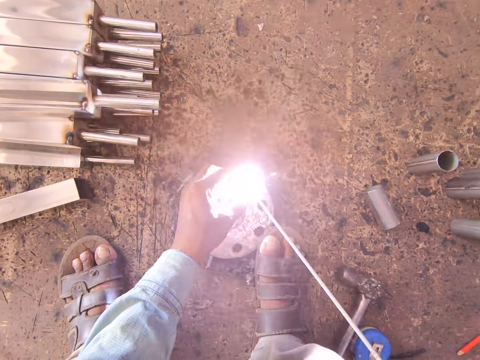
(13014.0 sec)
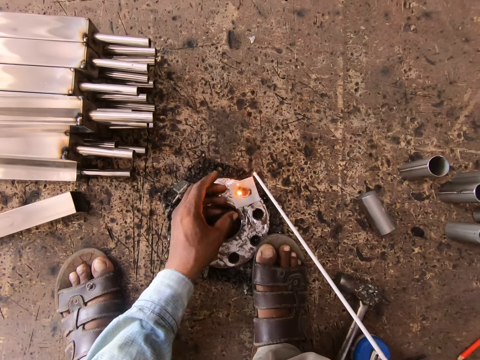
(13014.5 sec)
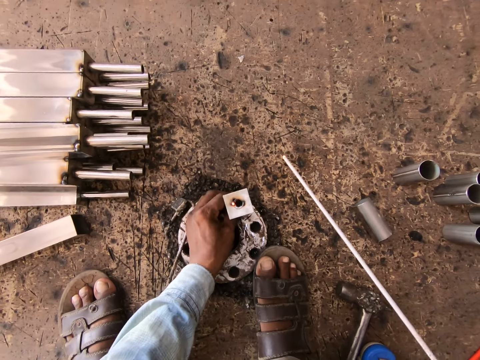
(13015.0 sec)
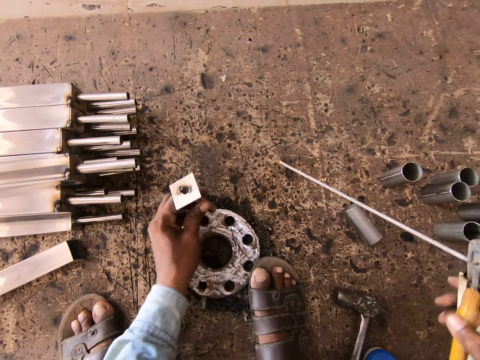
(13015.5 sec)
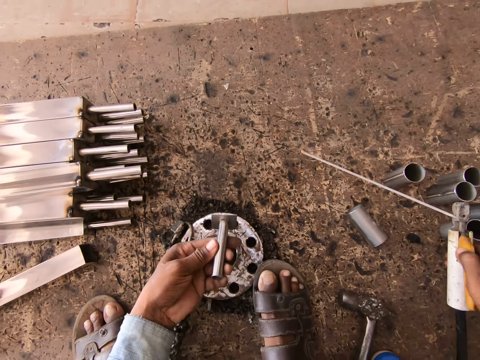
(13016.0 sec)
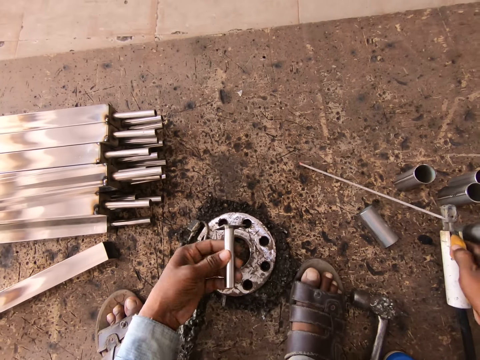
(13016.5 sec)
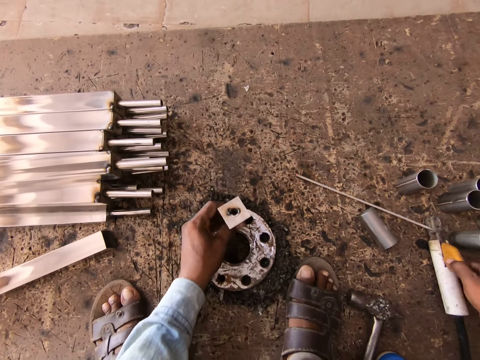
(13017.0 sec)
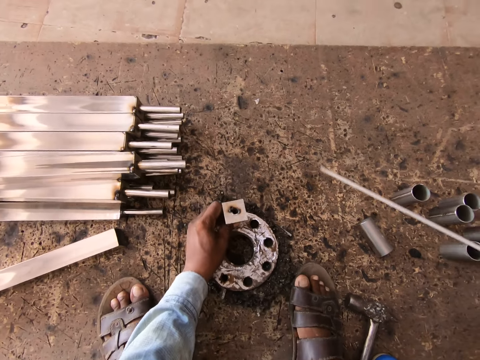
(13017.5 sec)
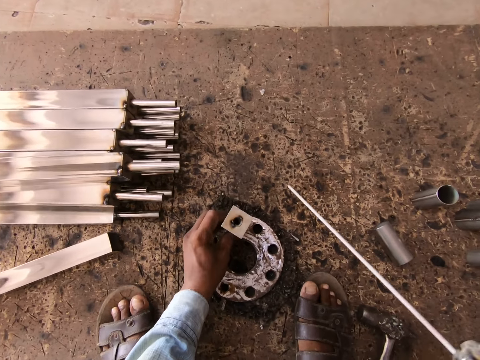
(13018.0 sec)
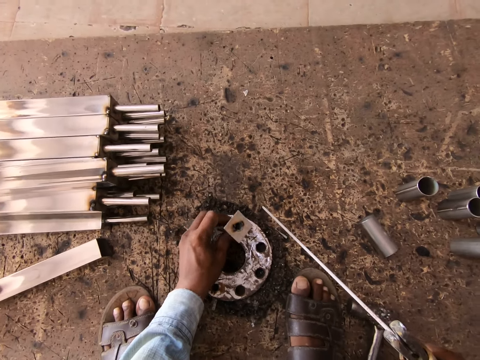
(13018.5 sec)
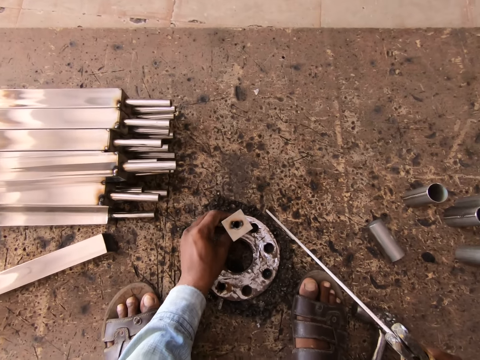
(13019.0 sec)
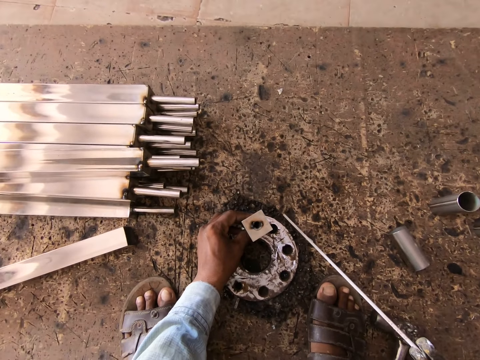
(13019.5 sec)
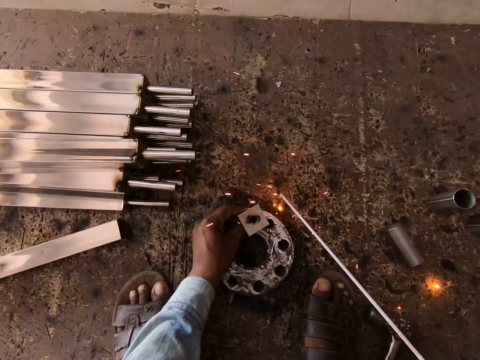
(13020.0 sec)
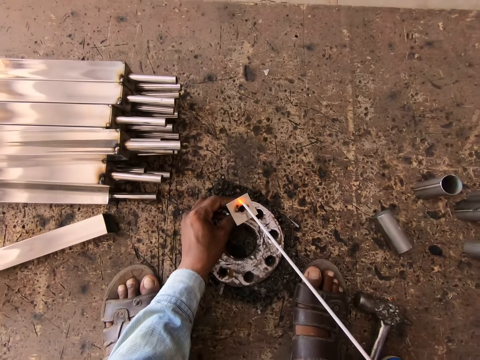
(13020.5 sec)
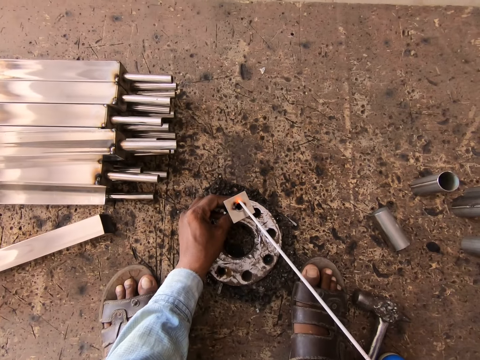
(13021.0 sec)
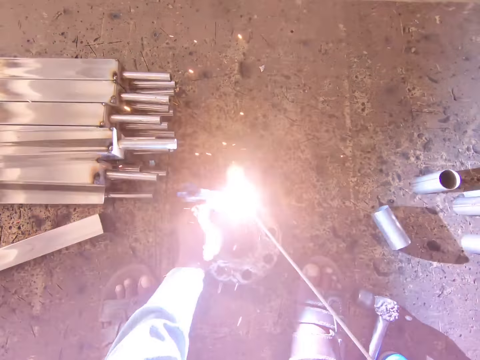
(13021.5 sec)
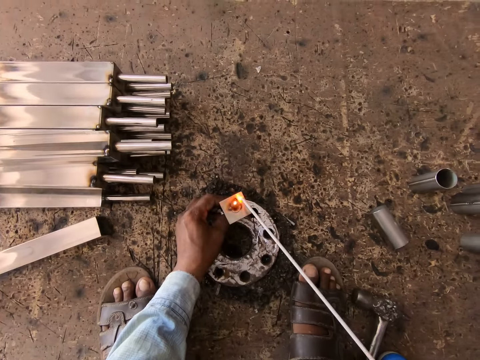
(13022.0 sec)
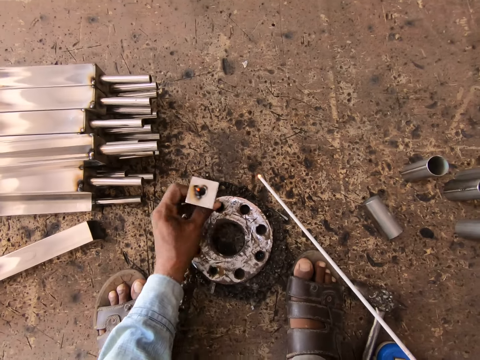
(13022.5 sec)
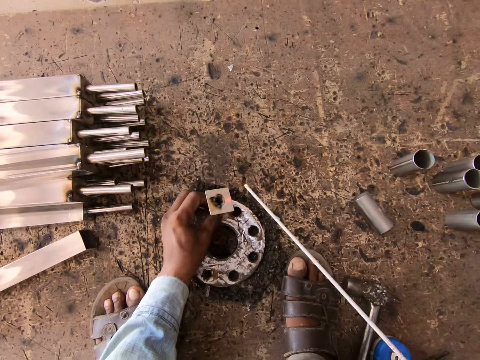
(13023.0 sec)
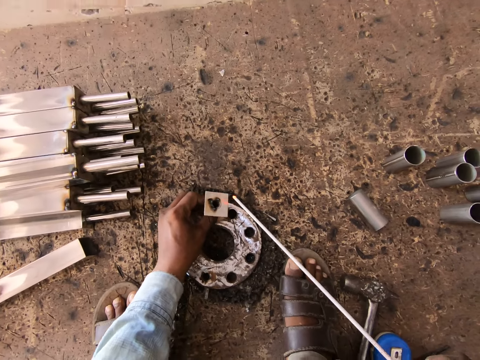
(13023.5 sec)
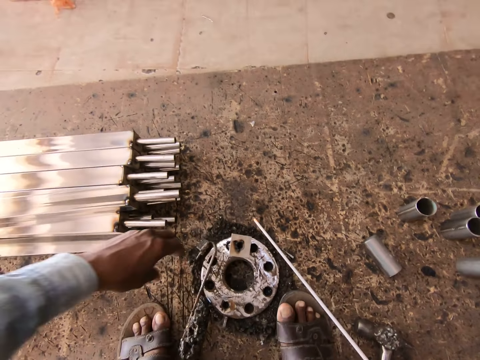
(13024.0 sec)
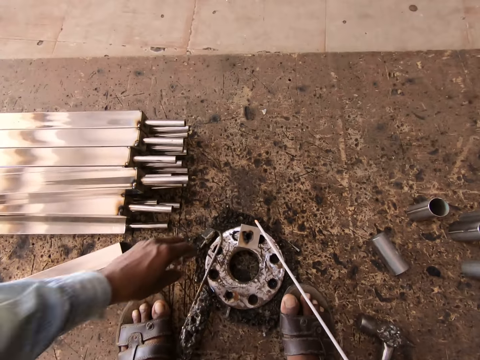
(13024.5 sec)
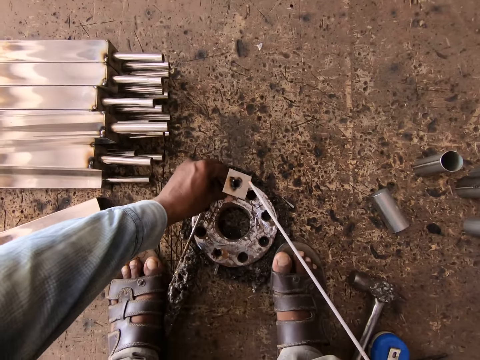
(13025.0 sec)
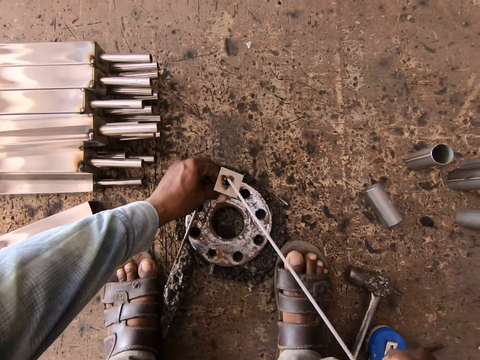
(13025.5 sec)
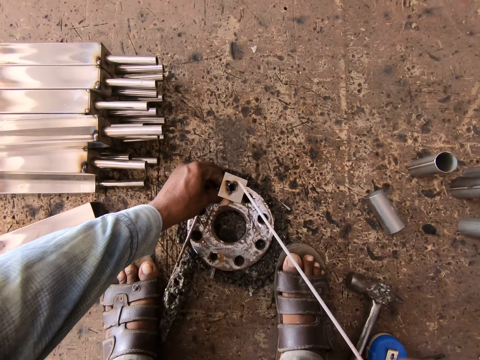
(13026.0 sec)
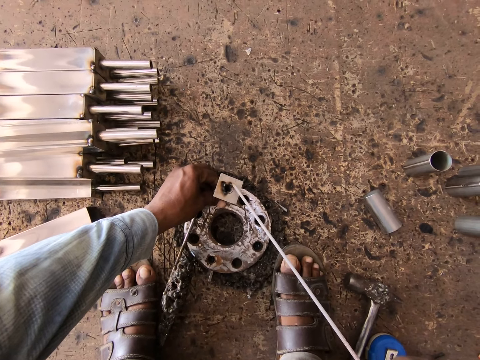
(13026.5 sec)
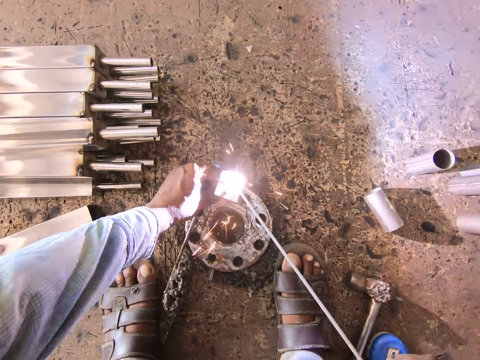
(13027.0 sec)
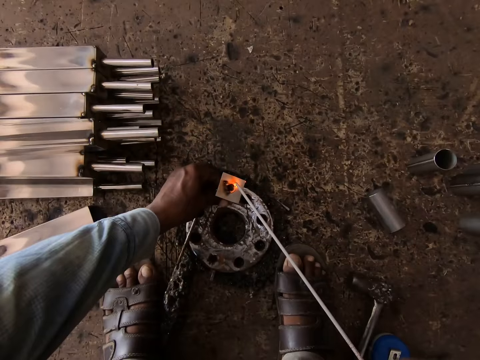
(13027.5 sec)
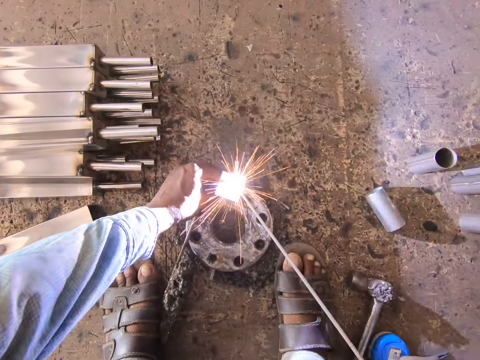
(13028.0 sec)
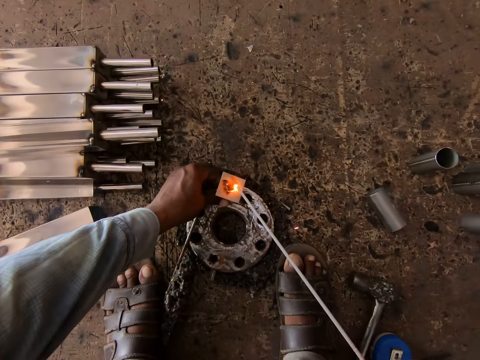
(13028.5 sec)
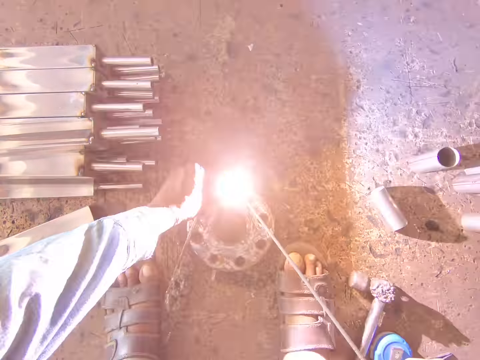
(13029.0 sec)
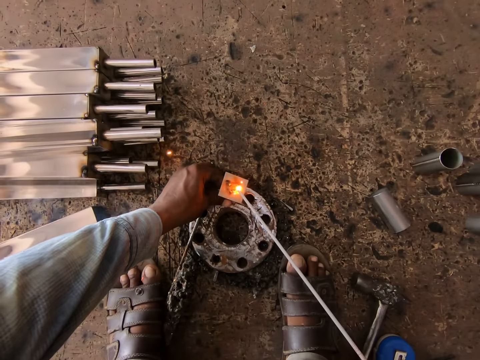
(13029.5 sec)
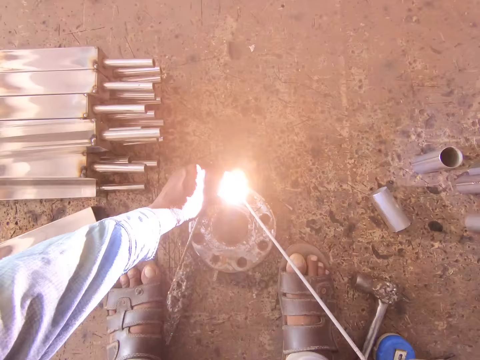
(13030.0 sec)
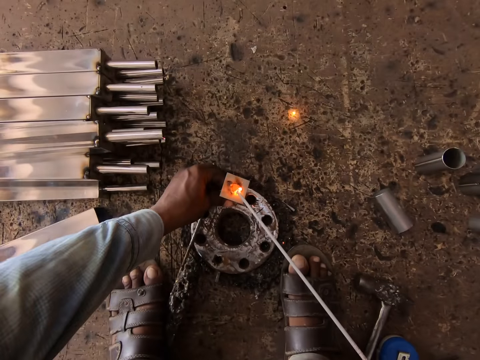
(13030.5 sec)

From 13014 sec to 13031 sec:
The camera wearer pulls the metal bar from the metal wheel on the ground with his left hand. He puts the metal bar on the metal wheel on the ground with his left hand. He welds the metal scrap in his left hand with the welding machine in his right hand. He pulls the metal bar from the metal wheel on the ground with his left hand. He puts the metal bar on the metal wheel on the ground with his left hand. He welds the metal scrap in his left hand with the welding machine in his right hand.

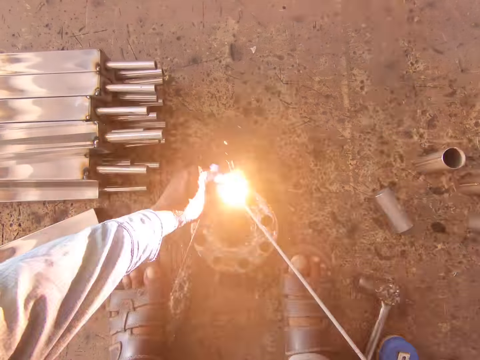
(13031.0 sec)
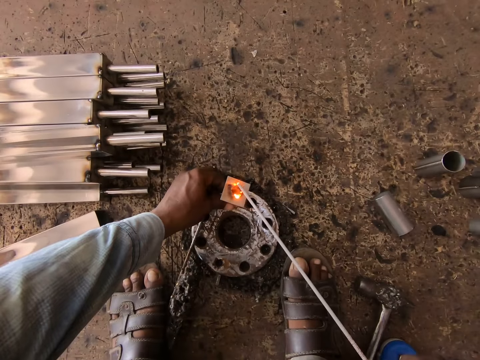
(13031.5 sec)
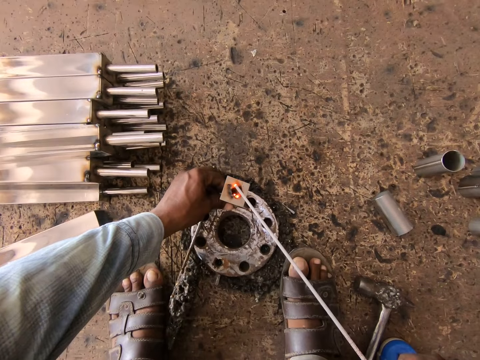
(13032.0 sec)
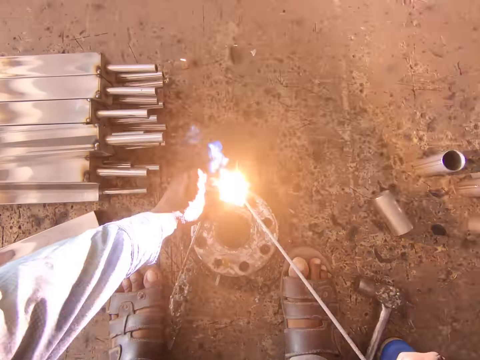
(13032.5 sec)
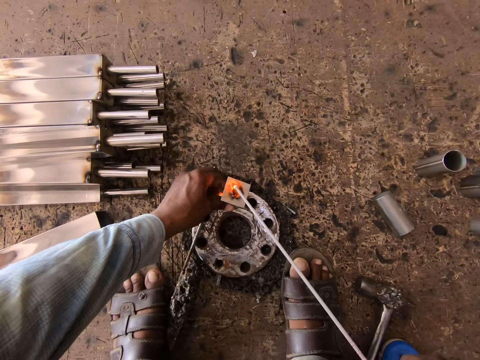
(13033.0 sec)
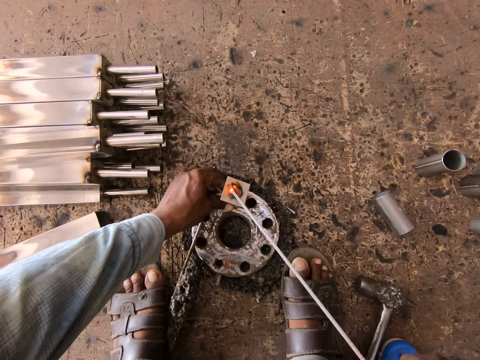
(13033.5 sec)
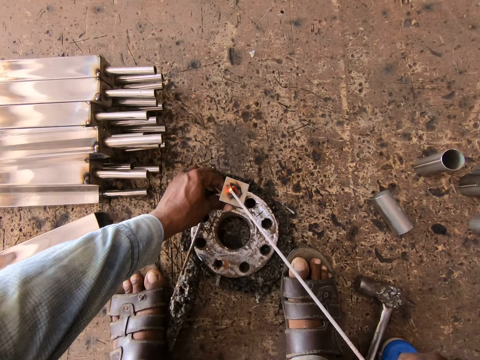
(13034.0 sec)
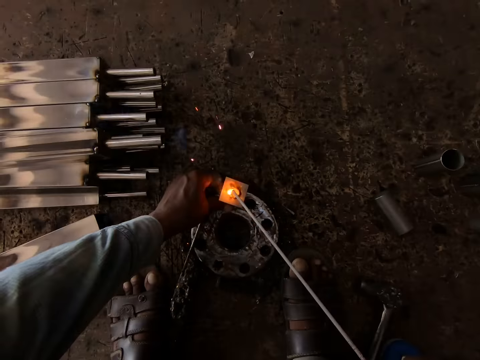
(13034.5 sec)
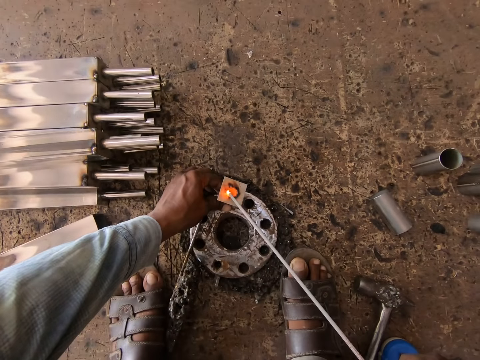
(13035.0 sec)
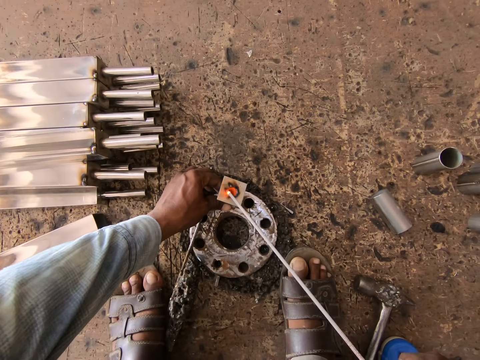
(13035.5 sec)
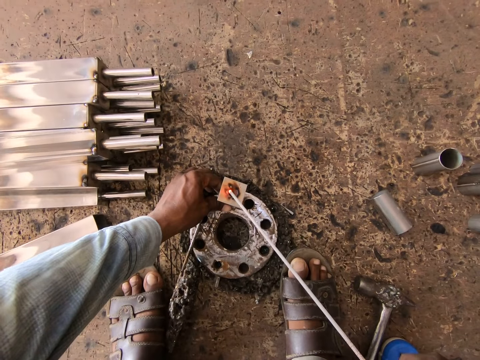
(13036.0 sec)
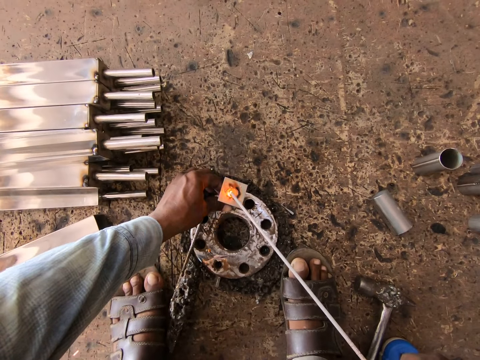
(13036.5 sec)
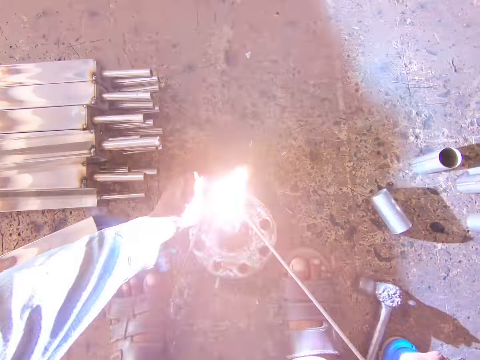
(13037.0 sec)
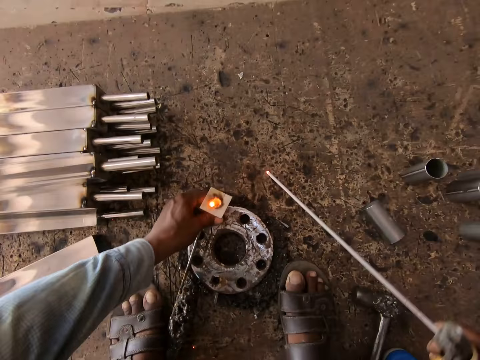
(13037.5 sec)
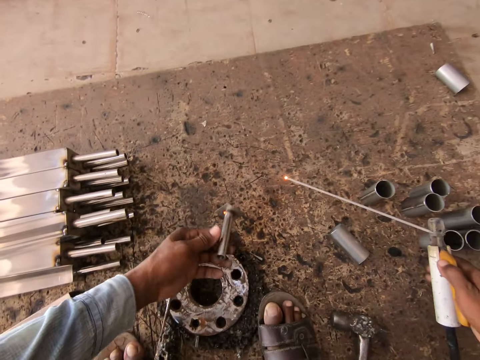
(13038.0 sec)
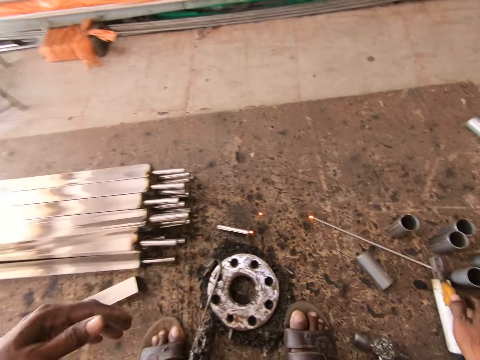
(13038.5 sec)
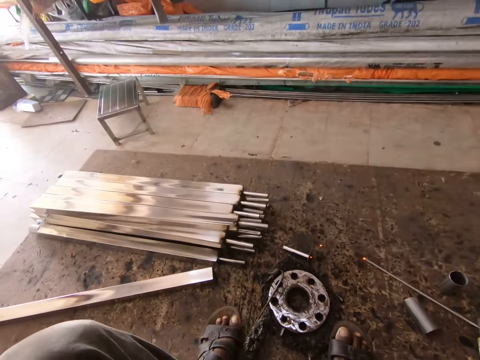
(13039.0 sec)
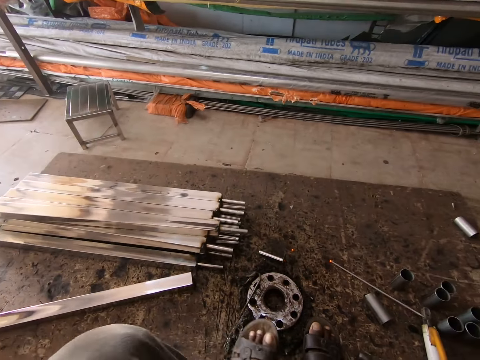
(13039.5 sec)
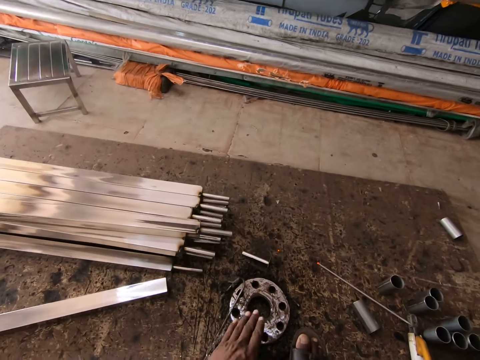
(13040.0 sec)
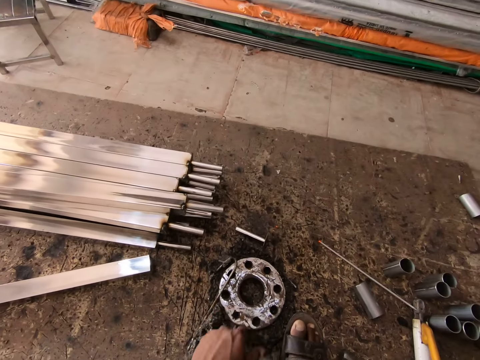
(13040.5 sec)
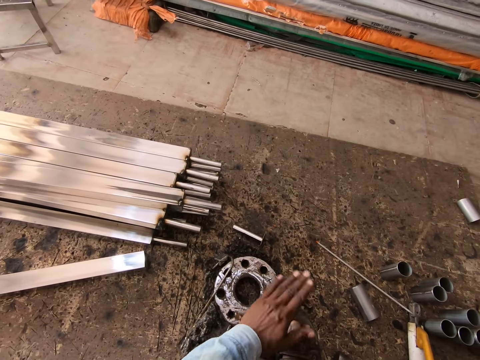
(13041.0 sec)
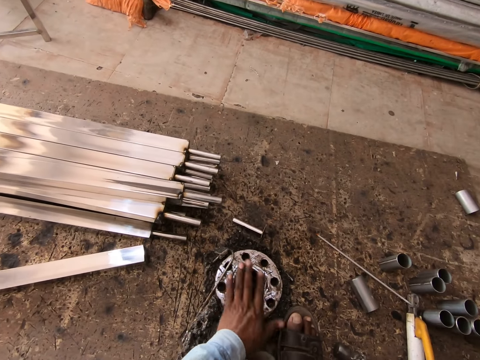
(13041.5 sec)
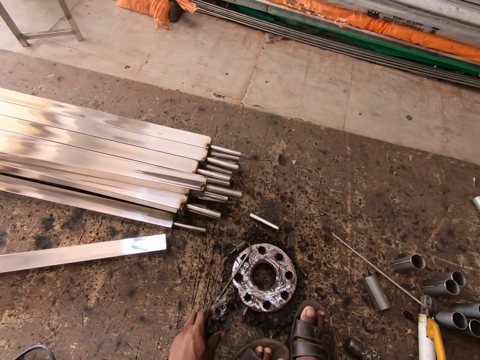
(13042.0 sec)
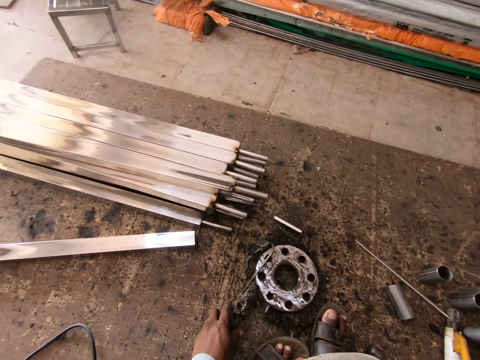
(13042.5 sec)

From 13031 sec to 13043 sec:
The camera wearer pulls the metal bar from the metal wheel on the ground with his left hand. He drops the metal bar on the ground with his left hand. He dusts the metal wheel on the ground with his left hand.
